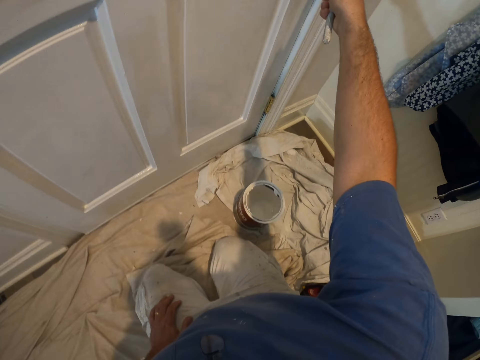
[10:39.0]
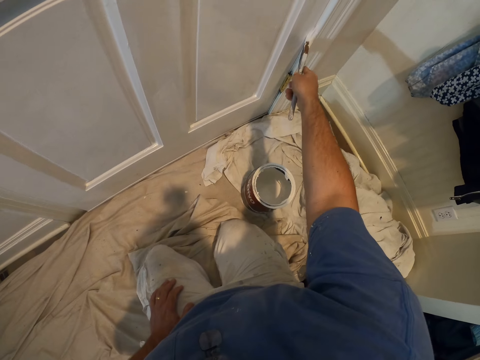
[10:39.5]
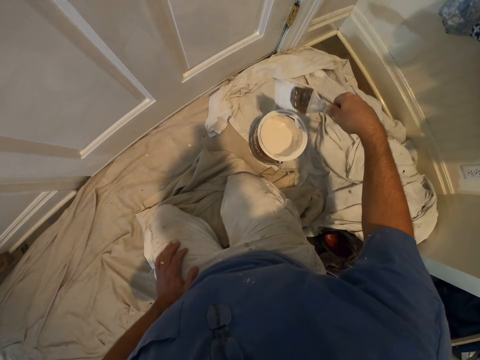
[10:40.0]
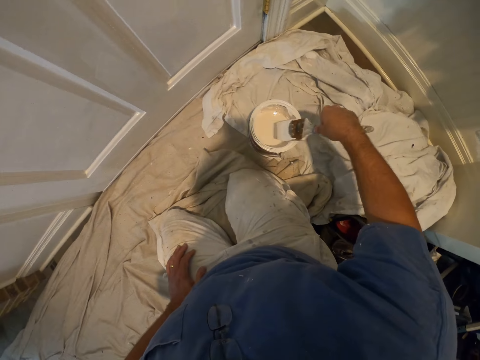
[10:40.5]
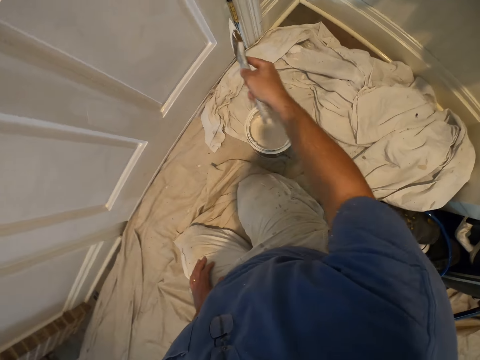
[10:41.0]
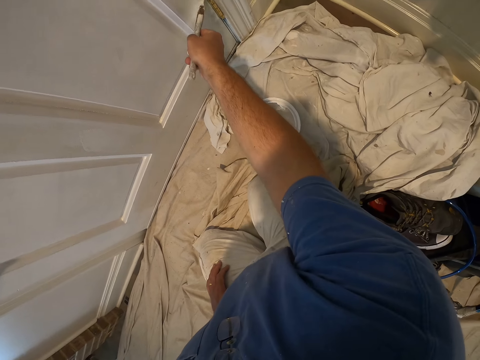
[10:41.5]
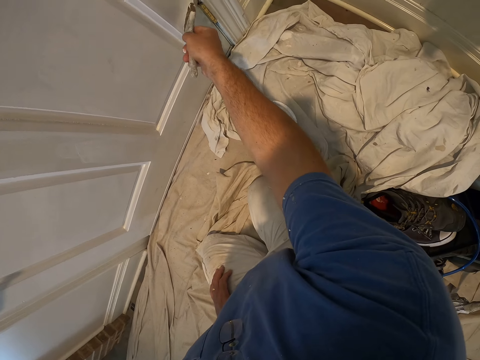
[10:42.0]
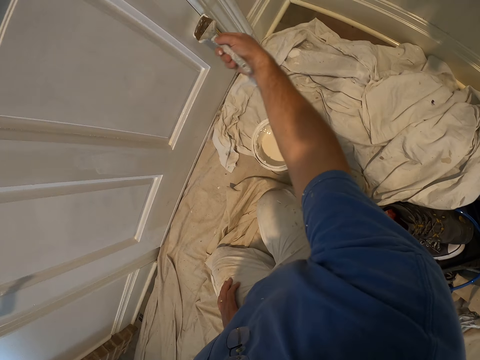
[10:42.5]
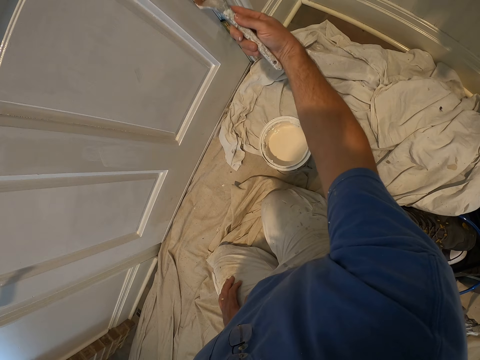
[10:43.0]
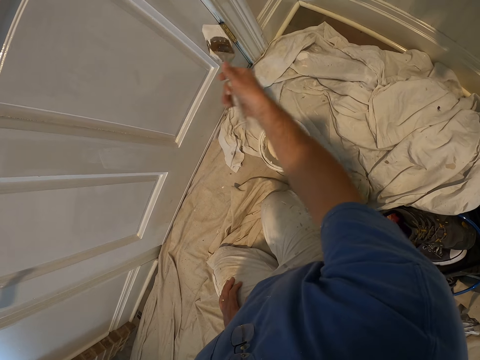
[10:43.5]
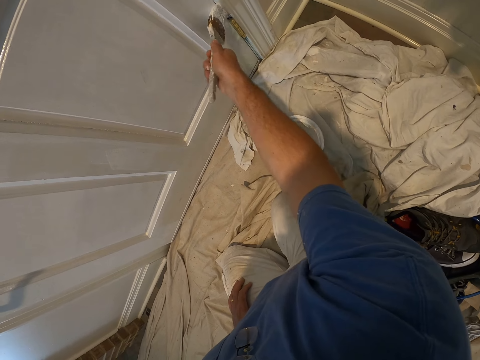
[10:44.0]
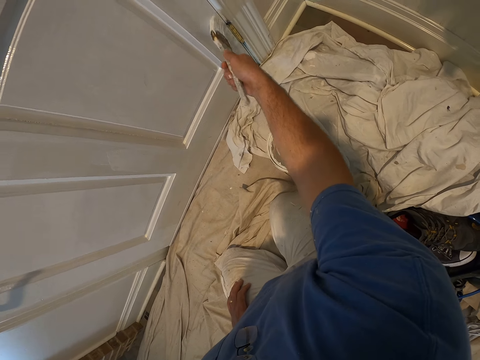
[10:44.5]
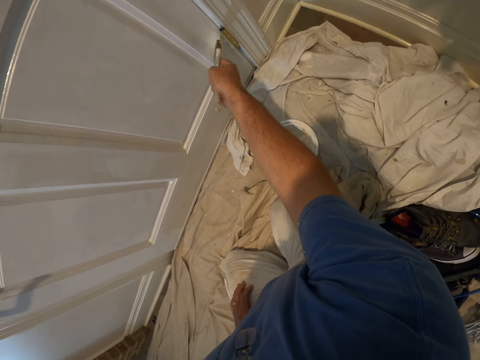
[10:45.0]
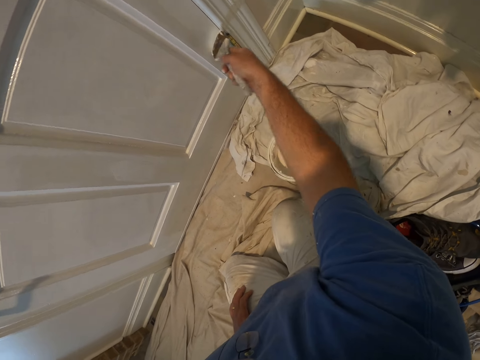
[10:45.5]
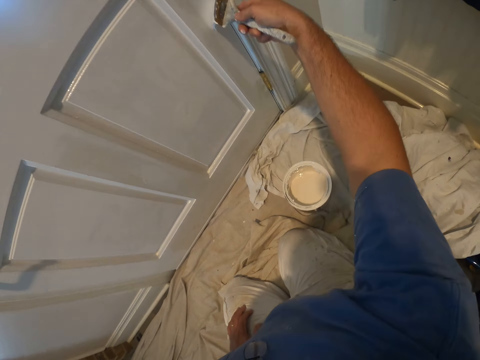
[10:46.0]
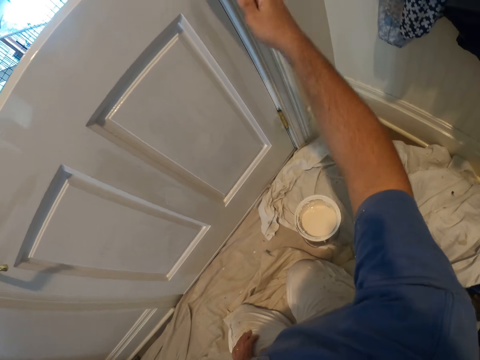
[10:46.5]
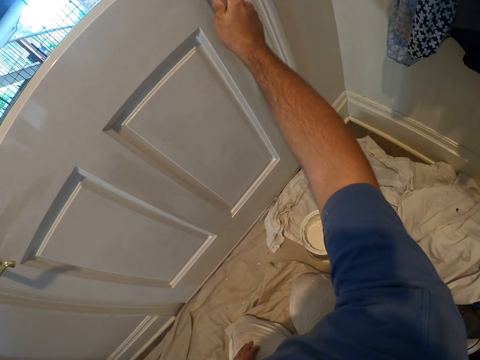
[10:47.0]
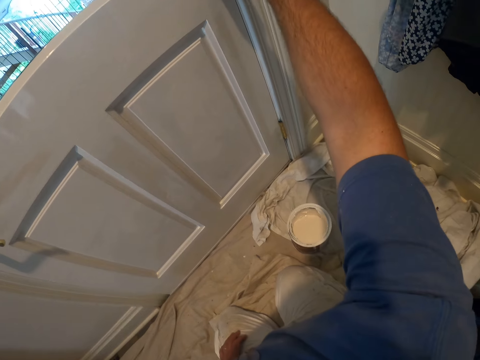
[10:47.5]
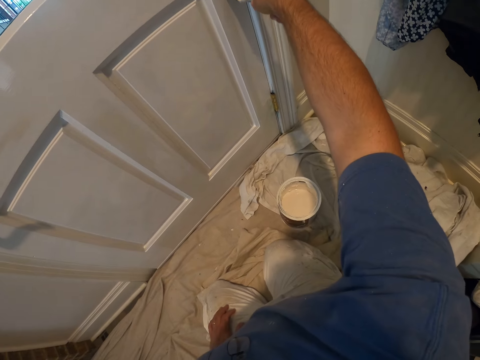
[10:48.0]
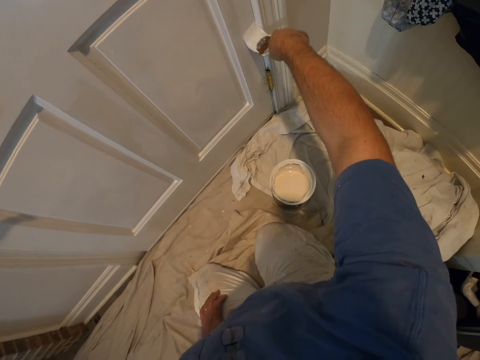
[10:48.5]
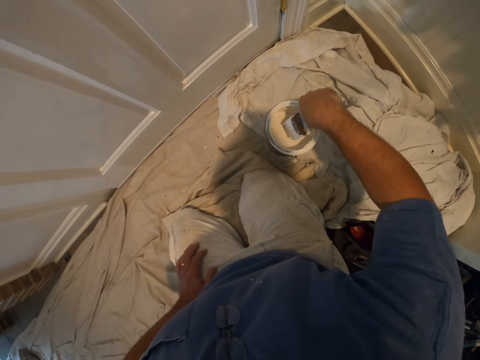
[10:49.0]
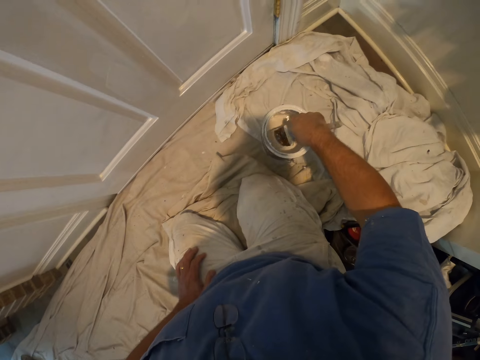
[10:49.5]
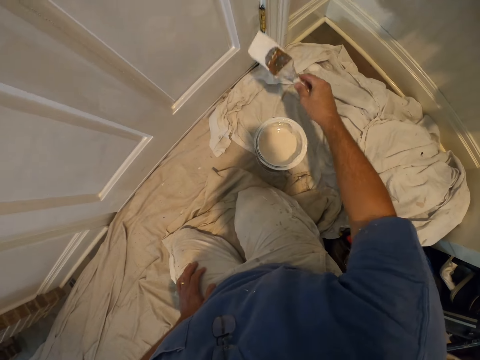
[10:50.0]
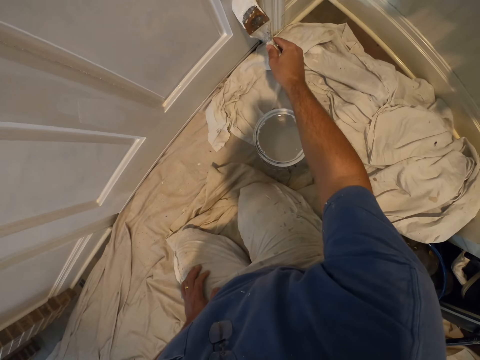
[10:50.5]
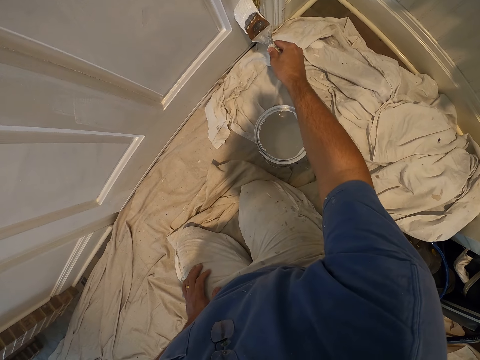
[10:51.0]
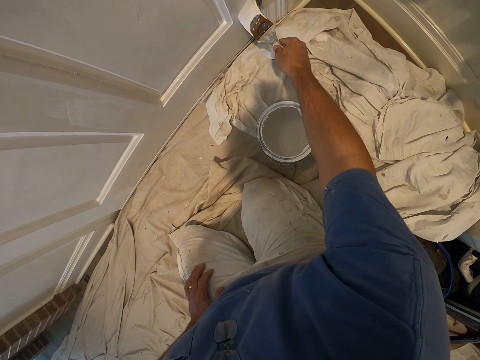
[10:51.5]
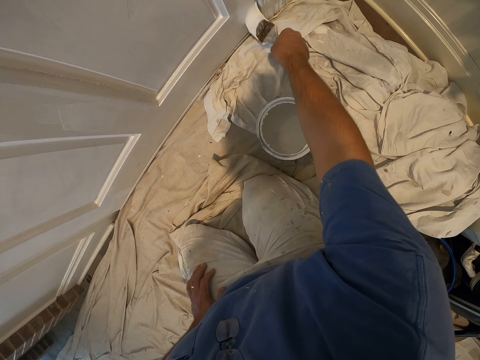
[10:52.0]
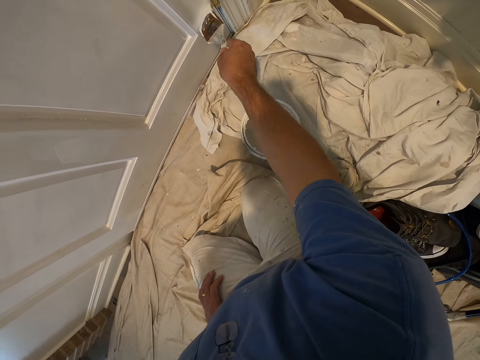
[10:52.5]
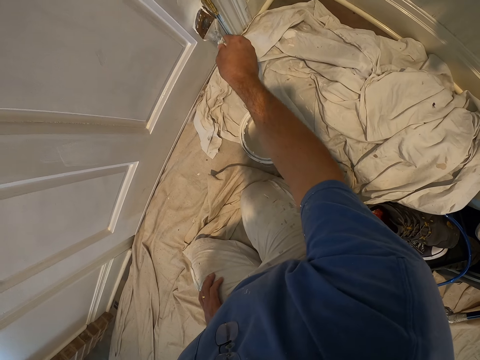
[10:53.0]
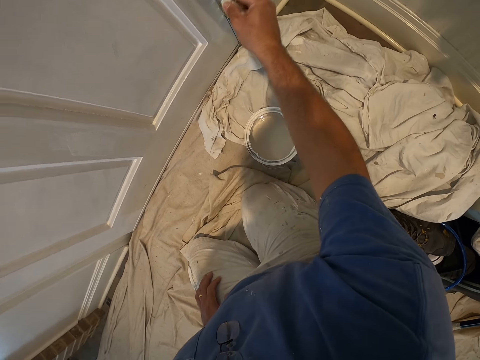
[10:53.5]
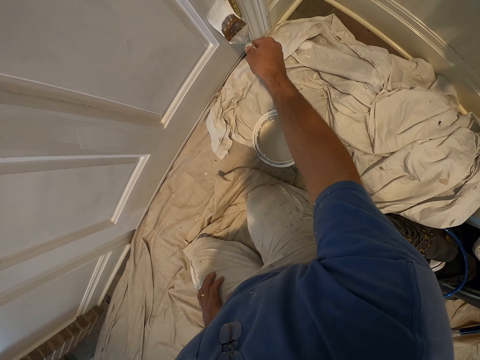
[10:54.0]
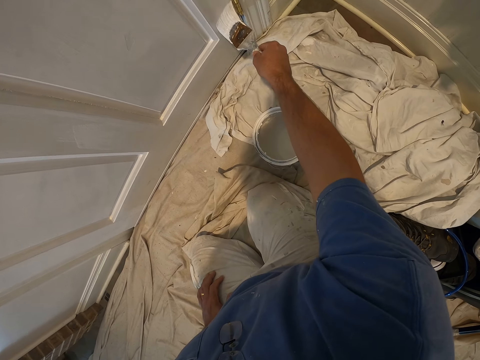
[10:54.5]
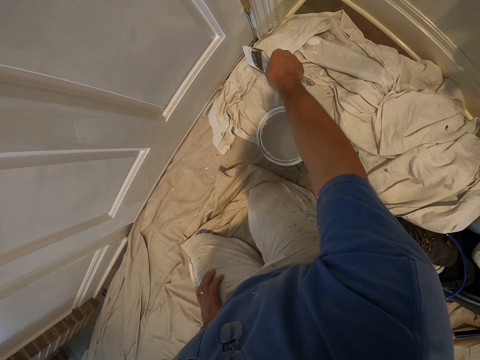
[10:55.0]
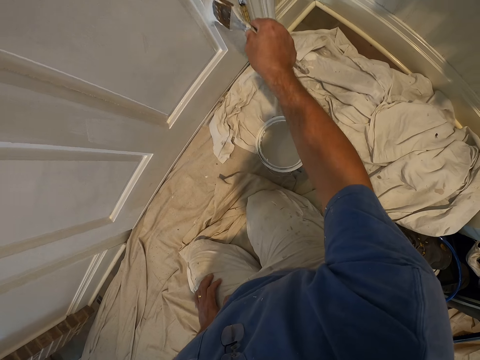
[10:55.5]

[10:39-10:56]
The camera wearer dips the paint brush into the bucket of paint on the floor. They continue painting the door with the paint brush. They dip the paint brush into the bucket of paint on the floor. They continue painting the door with the paint brush.

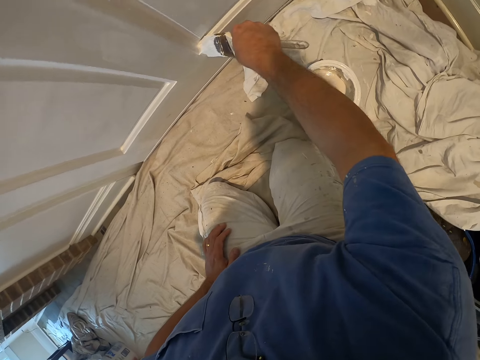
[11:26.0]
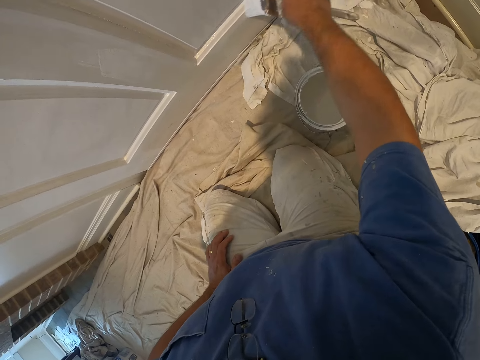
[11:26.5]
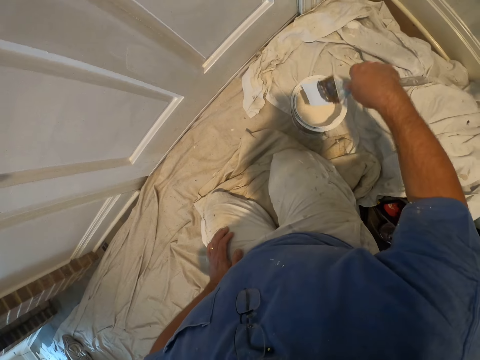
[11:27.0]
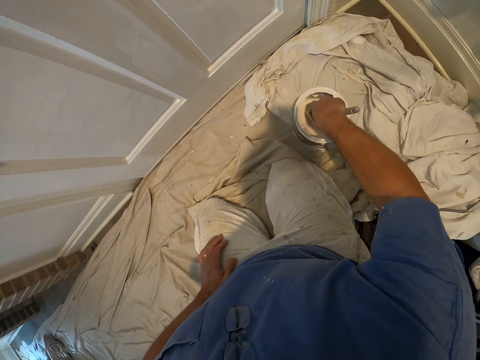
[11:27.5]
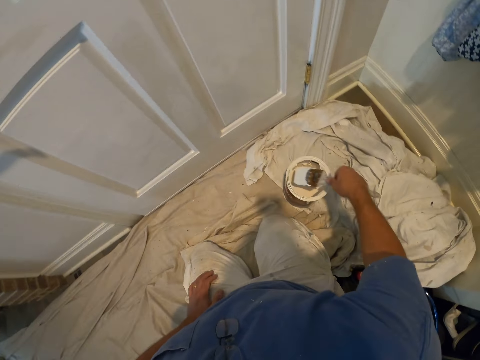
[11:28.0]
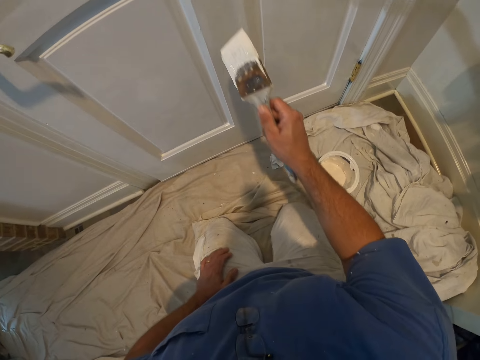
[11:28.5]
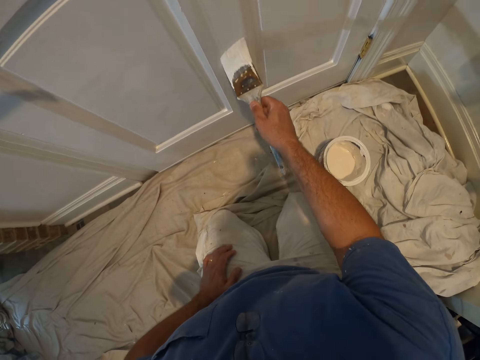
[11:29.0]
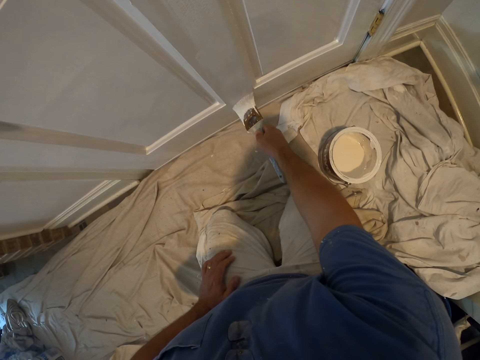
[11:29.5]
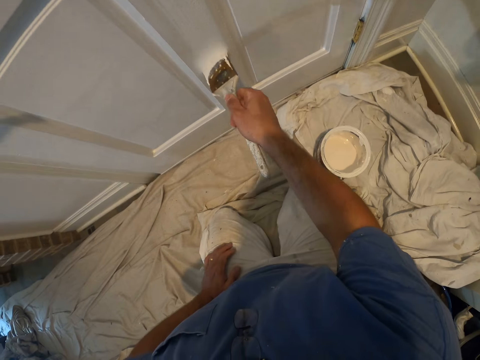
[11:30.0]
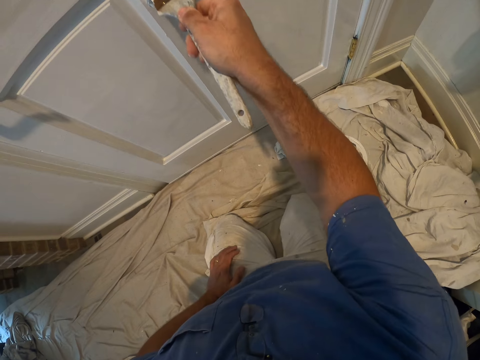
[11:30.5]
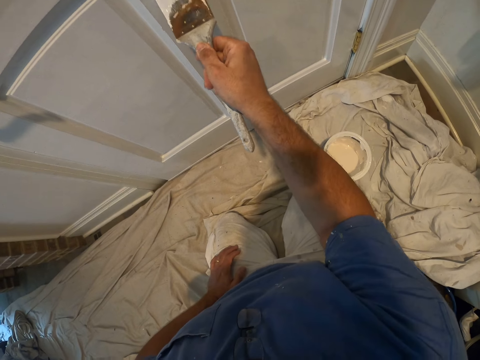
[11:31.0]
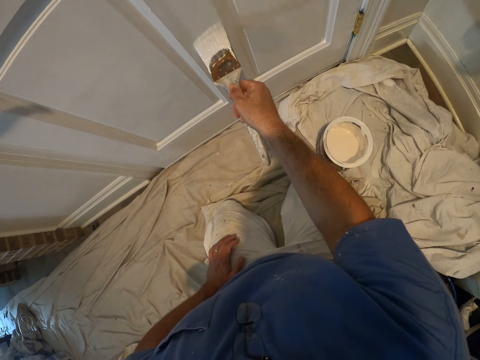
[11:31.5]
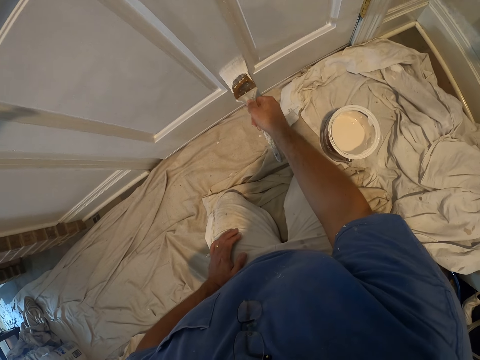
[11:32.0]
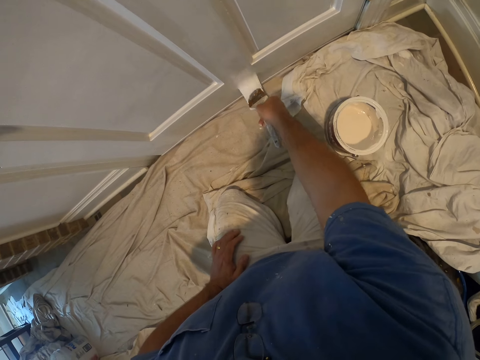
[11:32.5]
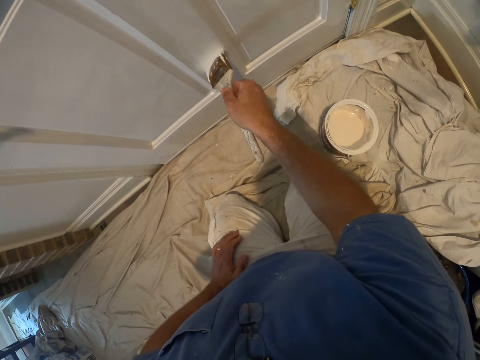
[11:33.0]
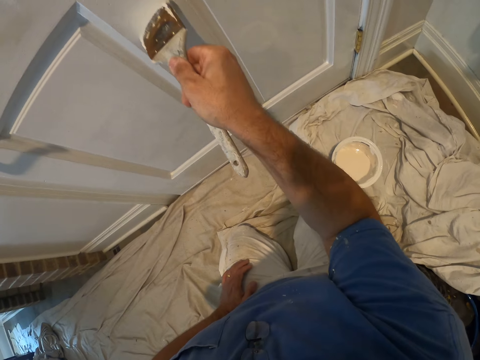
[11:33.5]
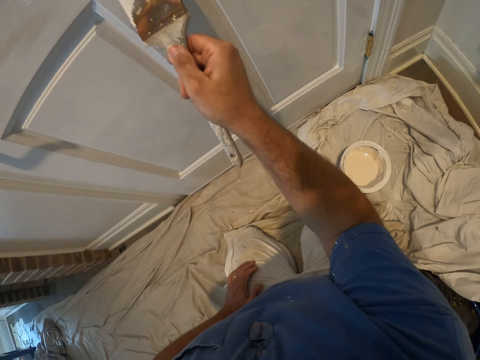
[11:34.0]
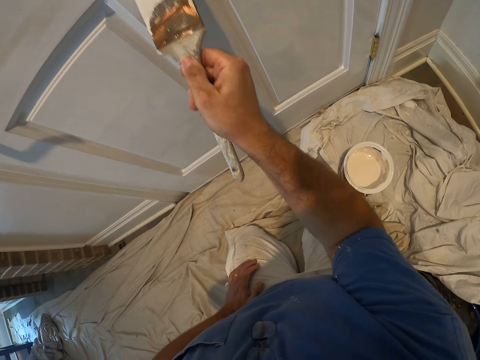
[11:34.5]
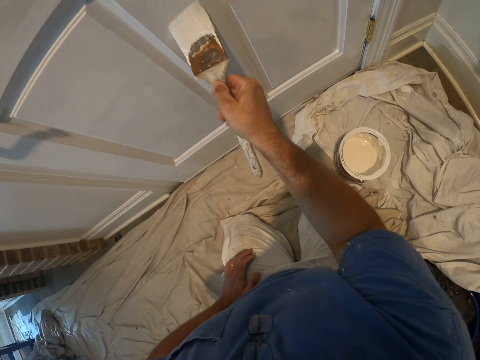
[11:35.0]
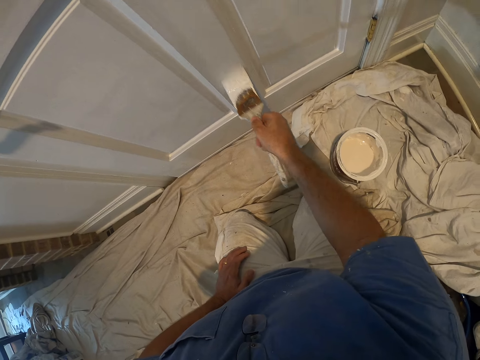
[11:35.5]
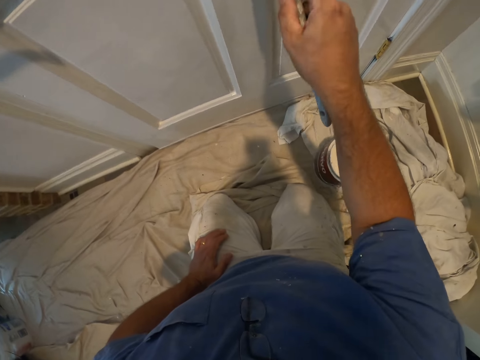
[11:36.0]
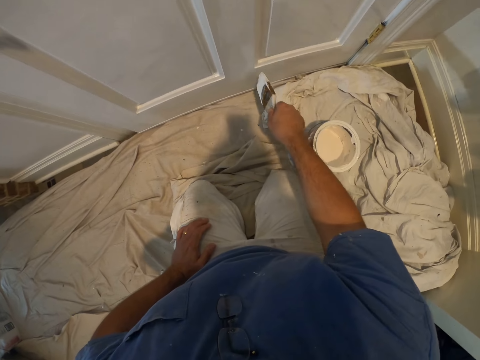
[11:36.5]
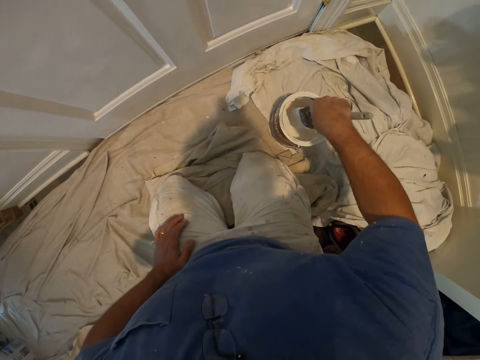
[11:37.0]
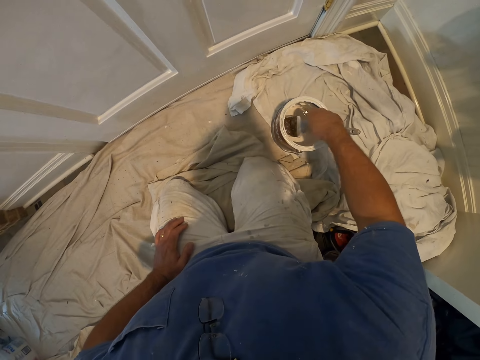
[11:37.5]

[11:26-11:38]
The camera wearer dips the paint brush into the bucket of paint on the floor. They continue painting the door with the paint brush. They dip the paint brush into the bucket of paint on the floor.
